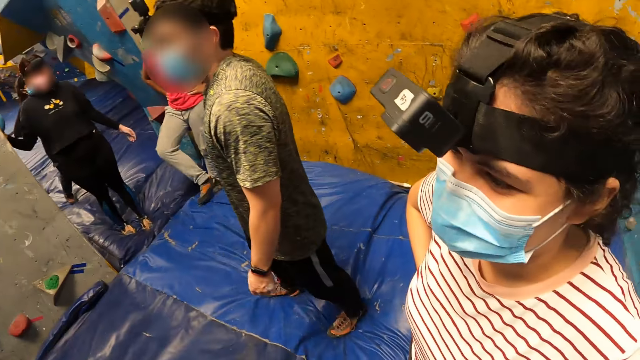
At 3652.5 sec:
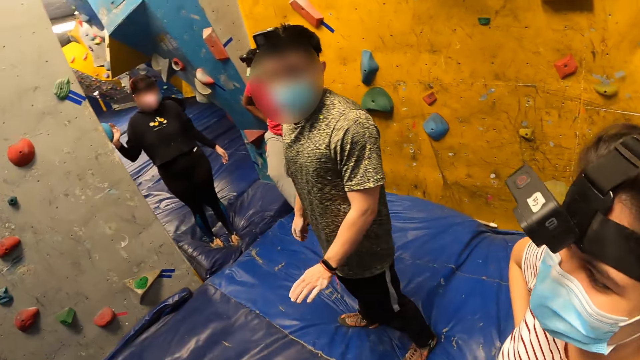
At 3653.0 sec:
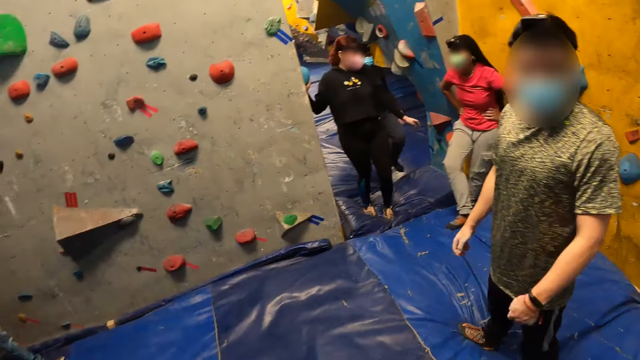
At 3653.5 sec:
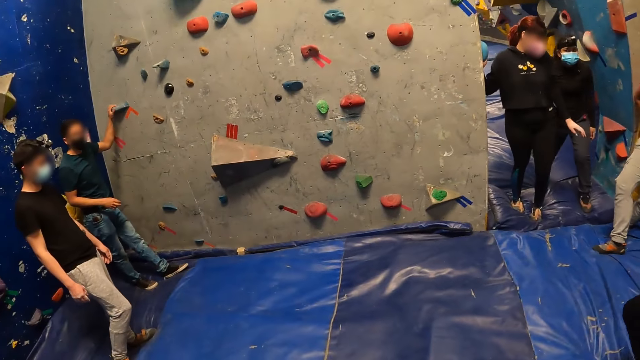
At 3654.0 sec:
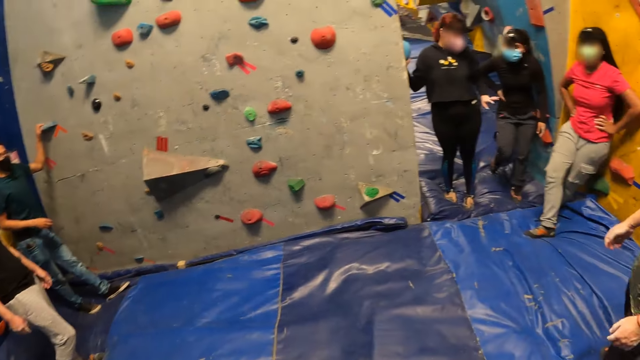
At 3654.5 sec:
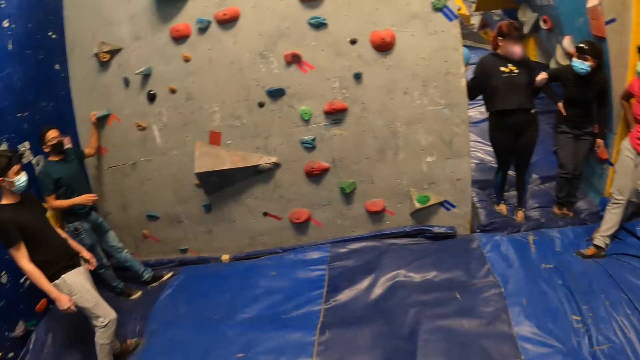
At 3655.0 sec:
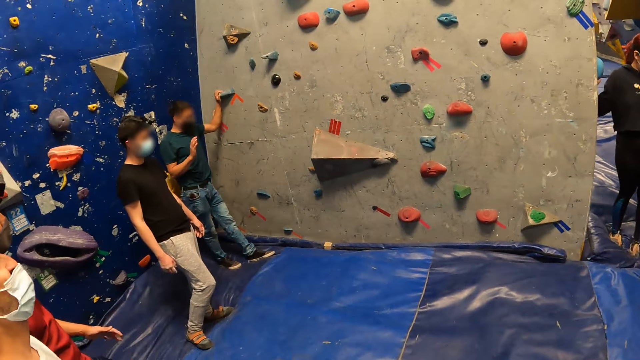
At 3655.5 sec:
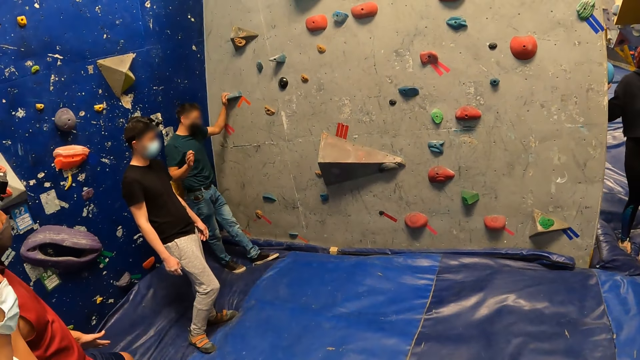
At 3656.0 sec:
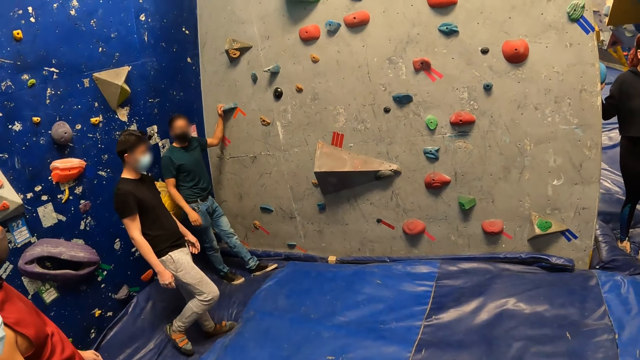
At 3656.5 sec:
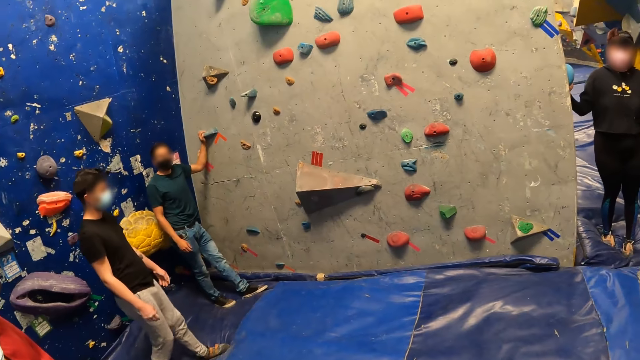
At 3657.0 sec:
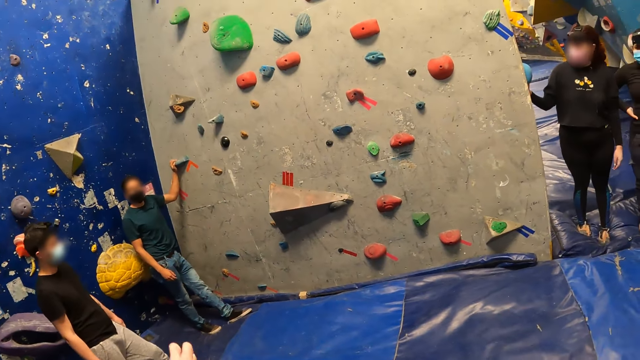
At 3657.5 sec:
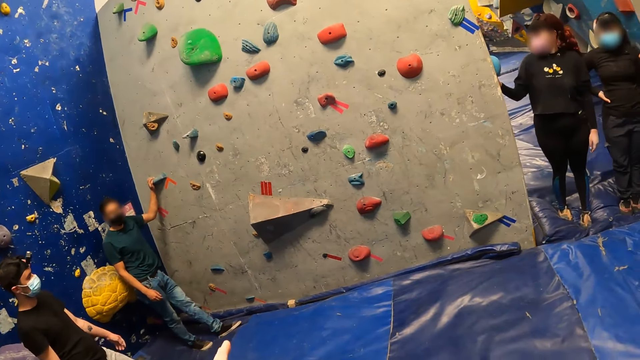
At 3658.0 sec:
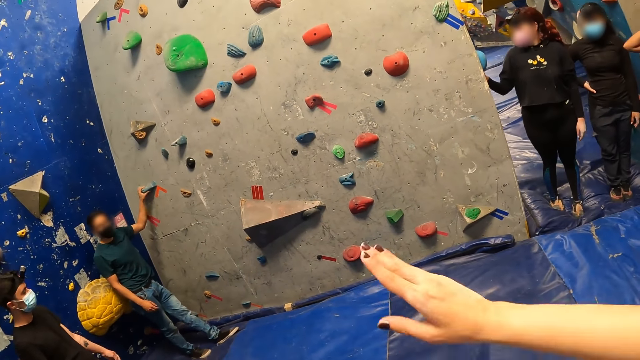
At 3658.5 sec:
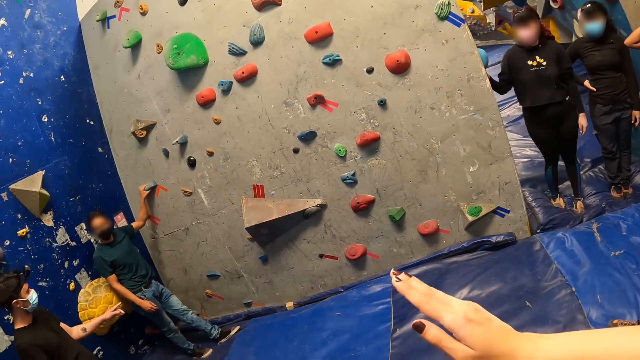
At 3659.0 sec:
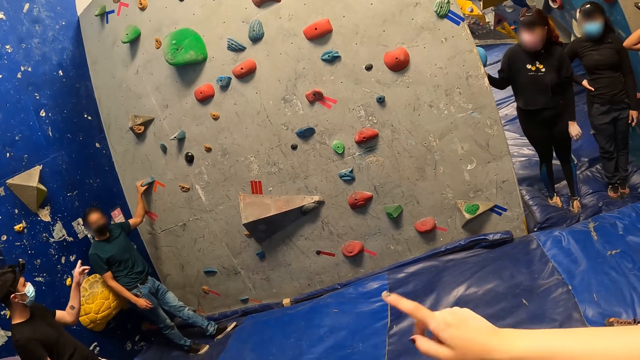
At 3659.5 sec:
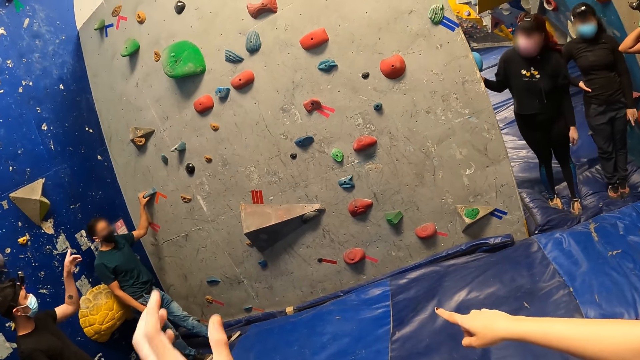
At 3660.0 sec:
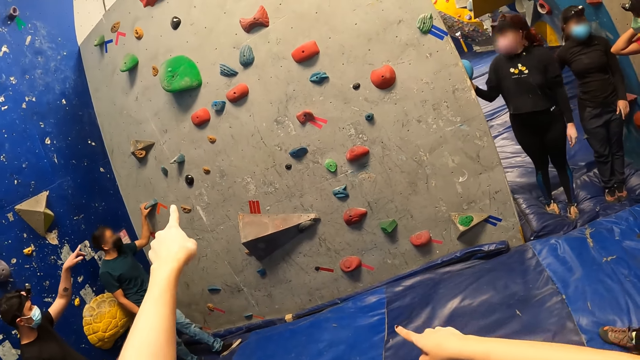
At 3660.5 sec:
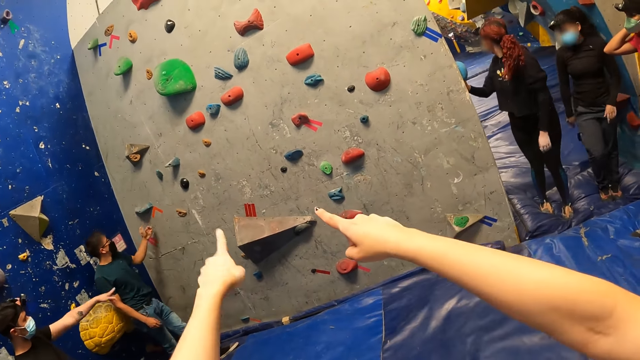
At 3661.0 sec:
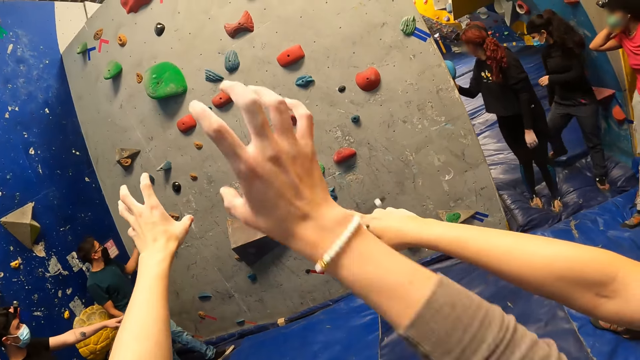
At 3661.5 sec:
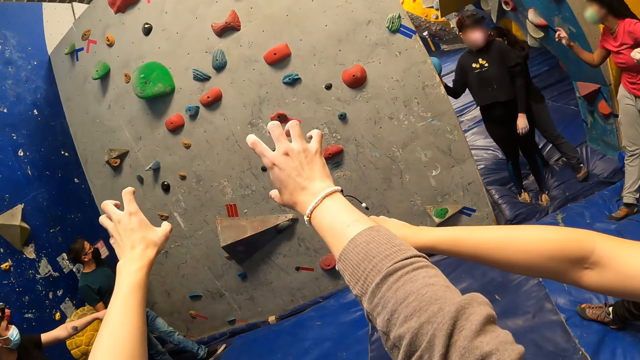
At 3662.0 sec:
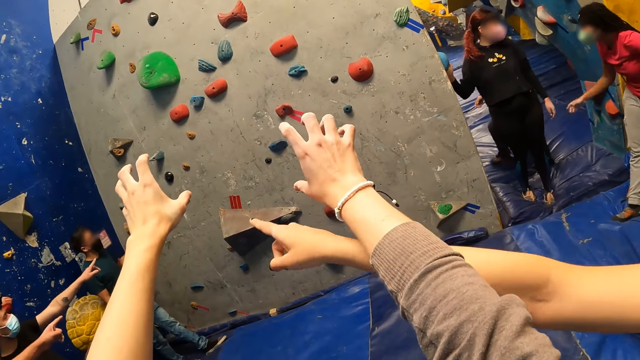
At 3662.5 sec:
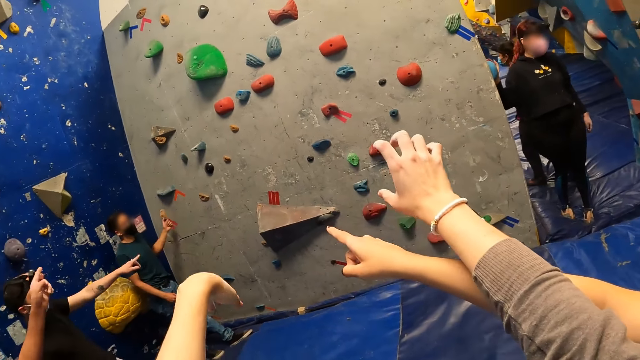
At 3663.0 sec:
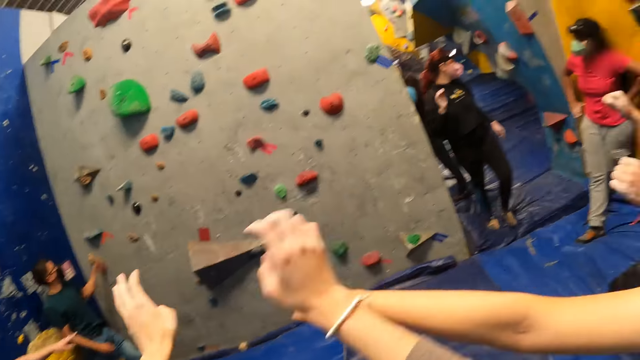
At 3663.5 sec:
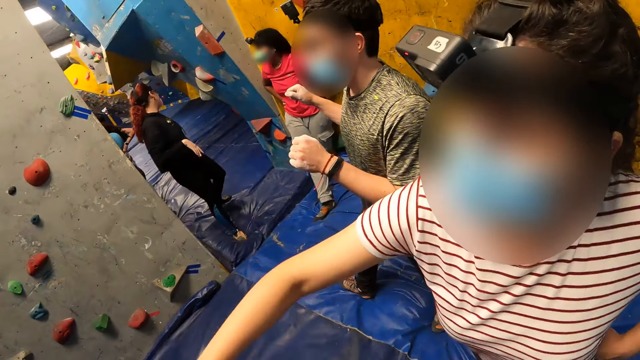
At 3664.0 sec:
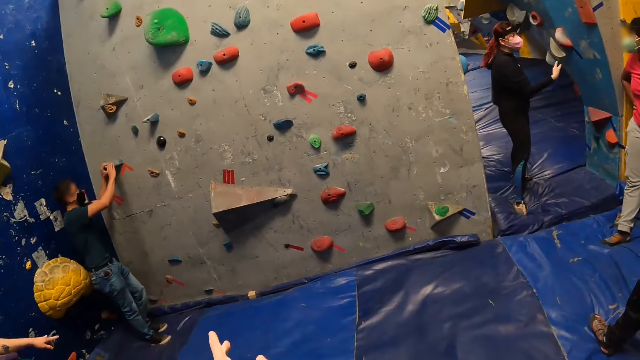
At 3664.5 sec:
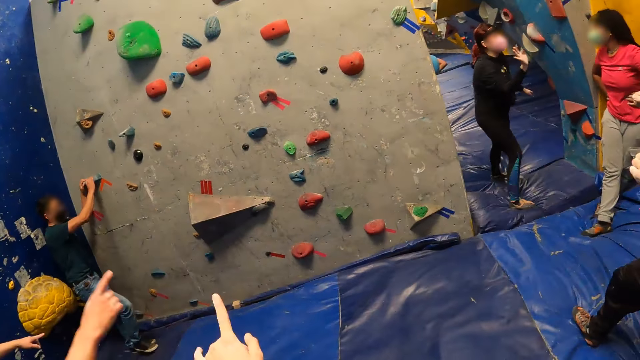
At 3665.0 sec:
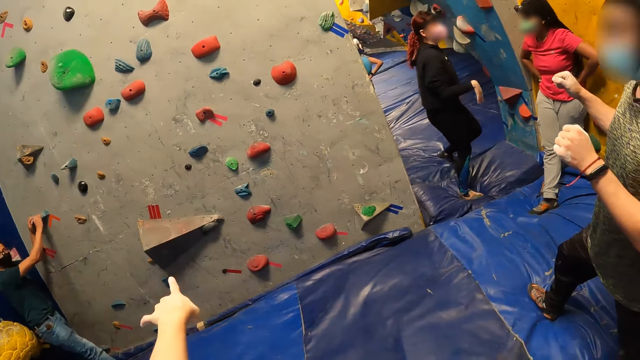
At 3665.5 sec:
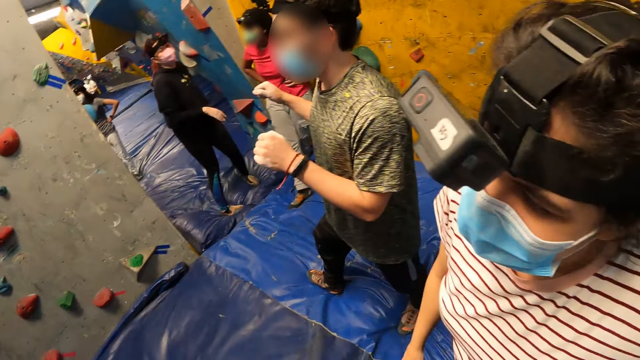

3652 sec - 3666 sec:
A lady moves her hands. A man gesticulates with his left hand. Another man interacts with the group of people. The camera wearer interacts with the group of people. A third man points at the rock. Another lady moves around.

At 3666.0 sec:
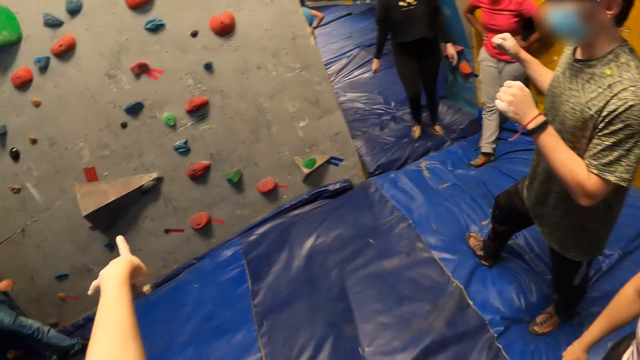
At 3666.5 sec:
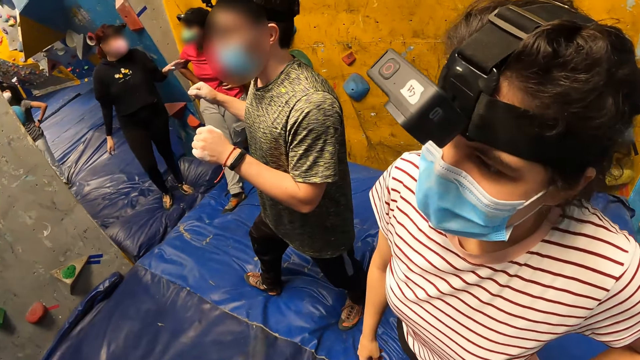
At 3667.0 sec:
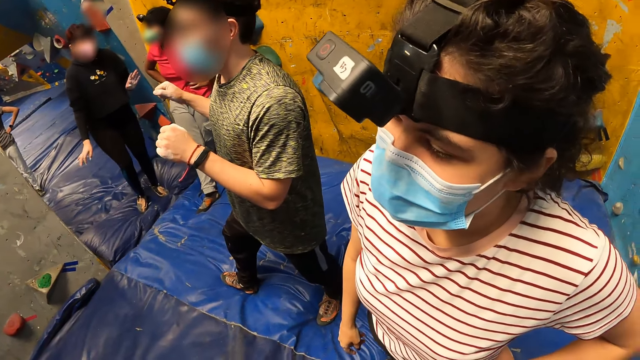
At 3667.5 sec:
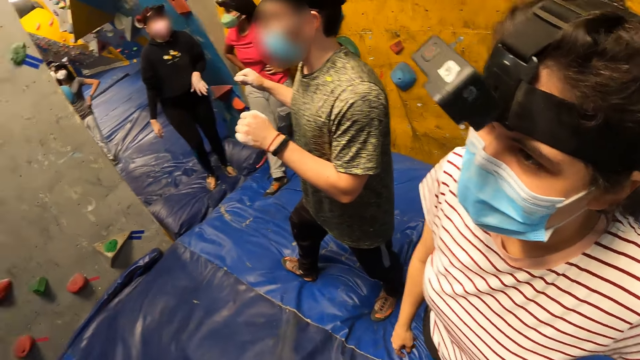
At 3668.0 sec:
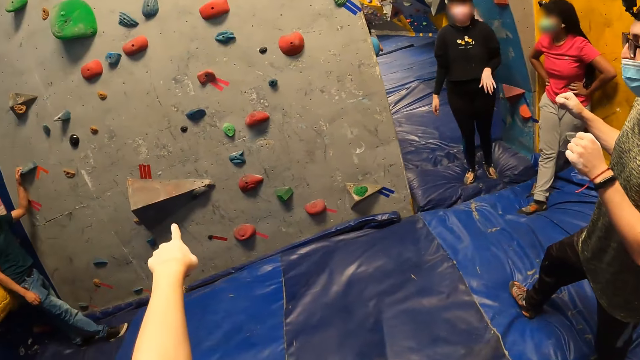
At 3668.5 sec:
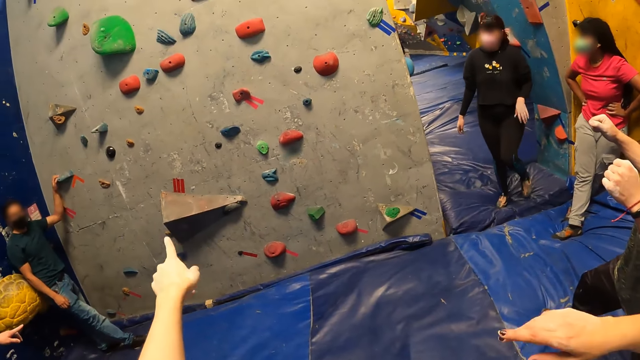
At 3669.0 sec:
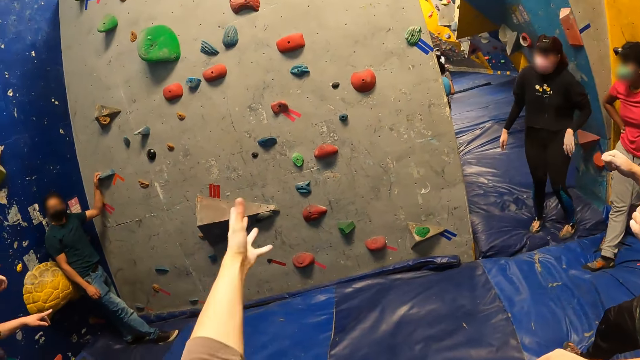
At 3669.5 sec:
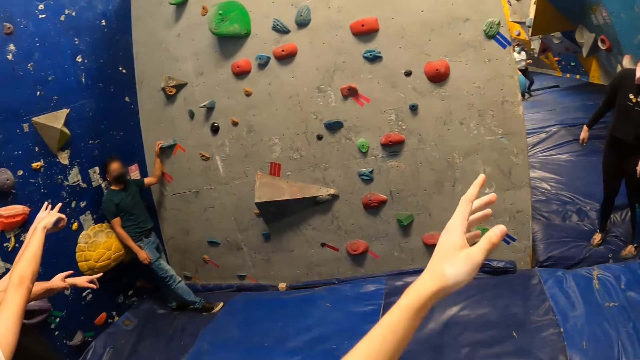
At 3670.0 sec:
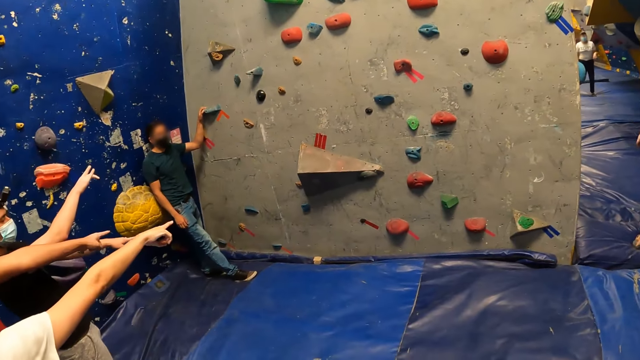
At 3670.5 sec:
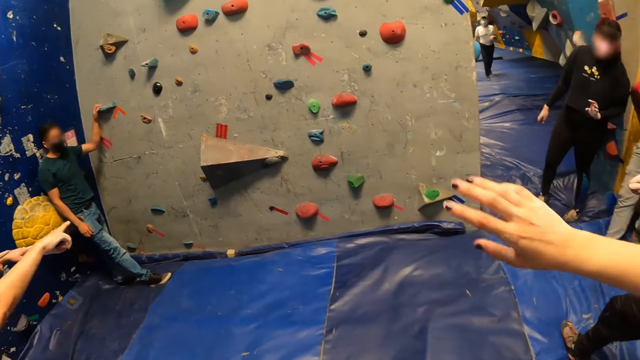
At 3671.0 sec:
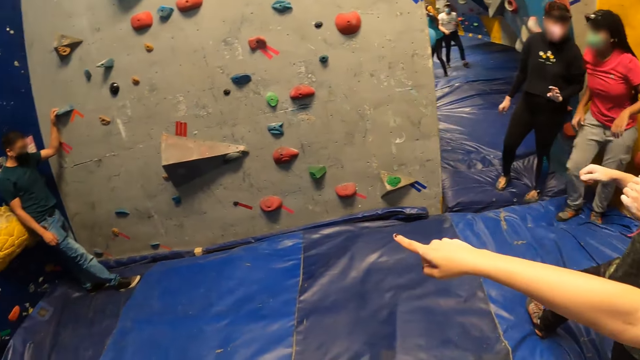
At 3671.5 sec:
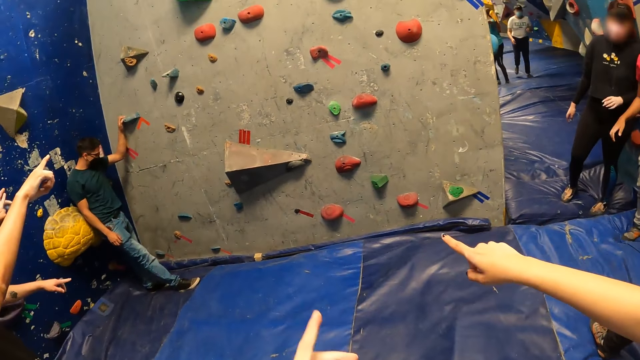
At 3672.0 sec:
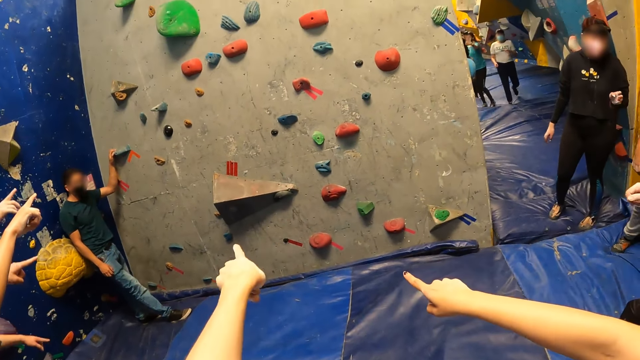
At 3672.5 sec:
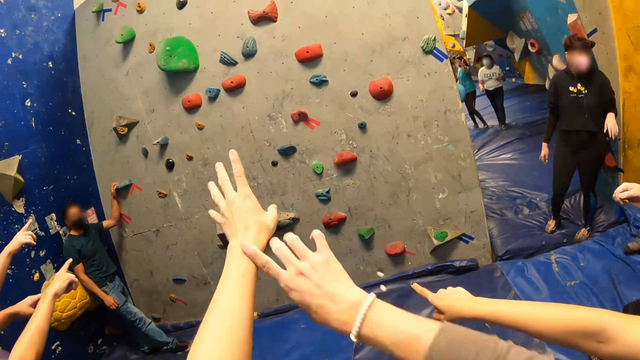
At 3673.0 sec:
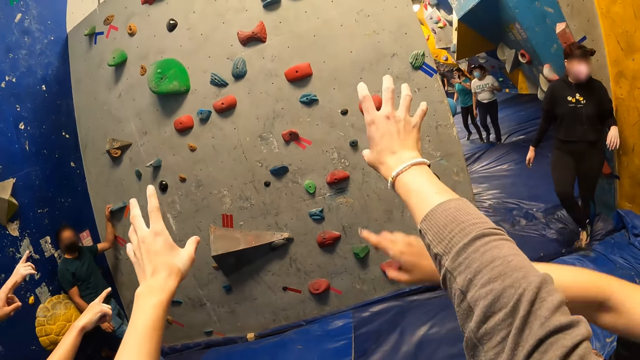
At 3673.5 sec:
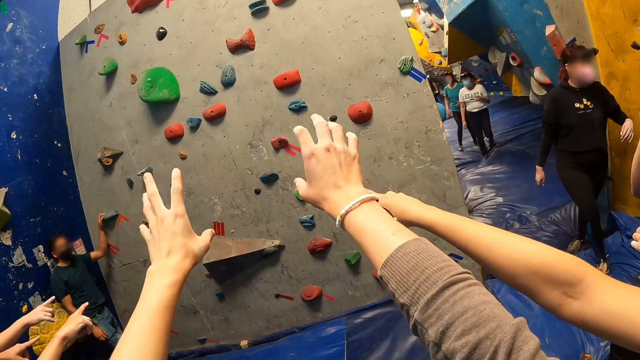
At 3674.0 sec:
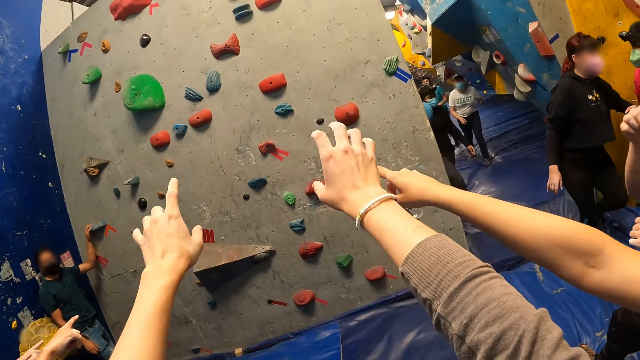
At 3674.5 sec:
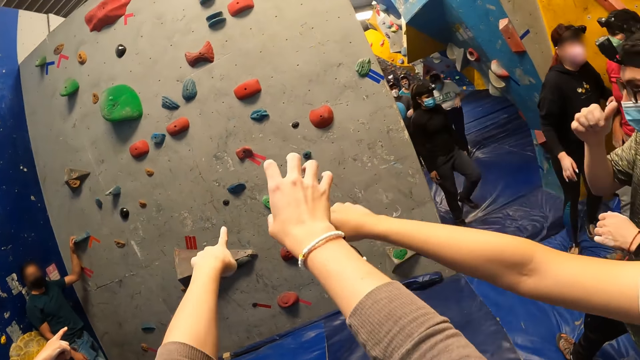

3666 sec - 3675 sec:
The camera wearer looks around.
